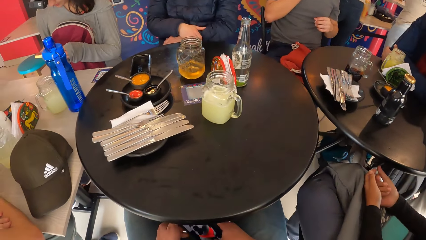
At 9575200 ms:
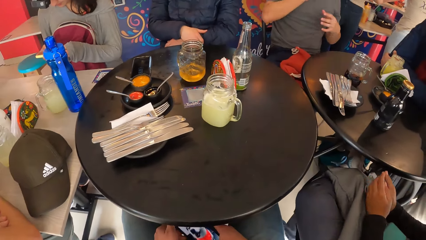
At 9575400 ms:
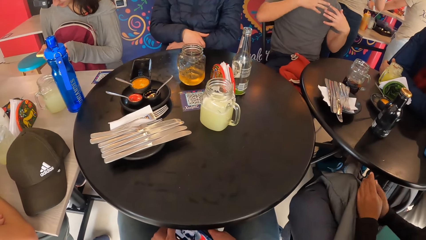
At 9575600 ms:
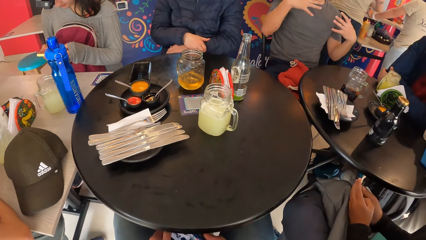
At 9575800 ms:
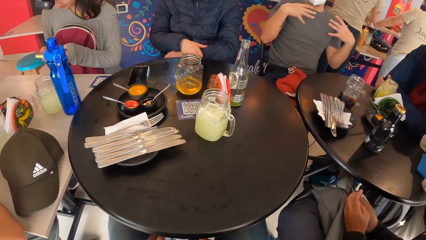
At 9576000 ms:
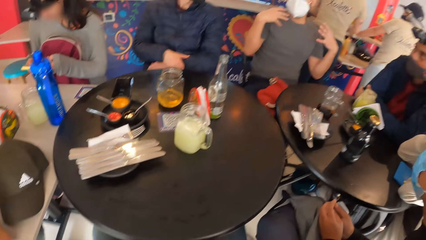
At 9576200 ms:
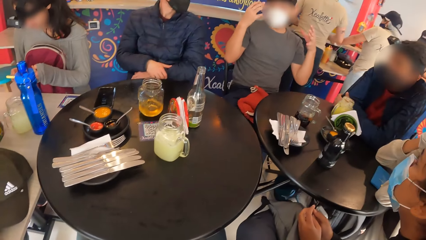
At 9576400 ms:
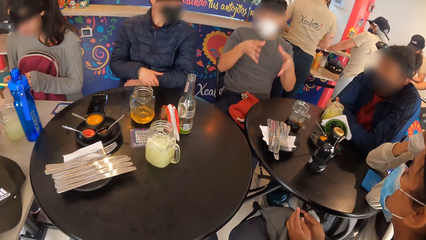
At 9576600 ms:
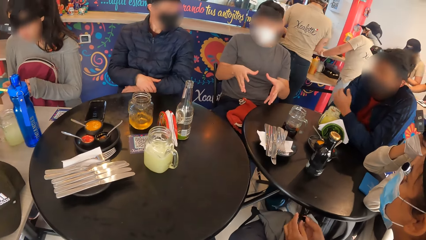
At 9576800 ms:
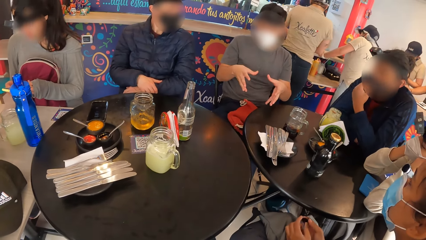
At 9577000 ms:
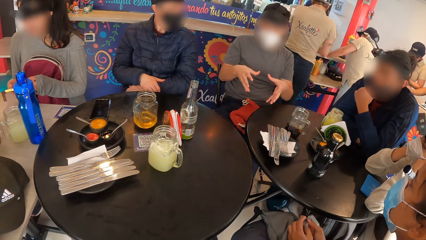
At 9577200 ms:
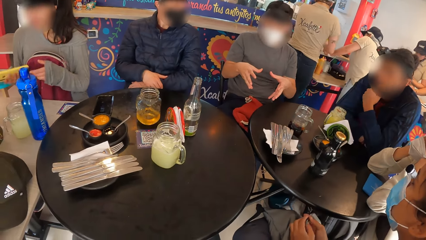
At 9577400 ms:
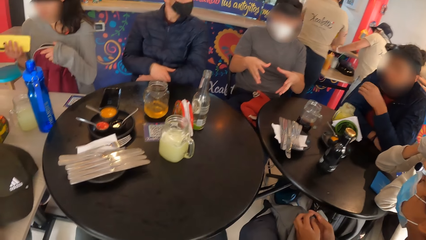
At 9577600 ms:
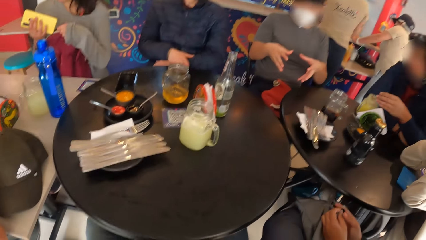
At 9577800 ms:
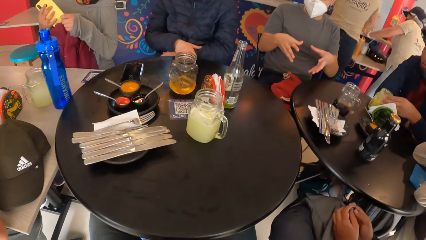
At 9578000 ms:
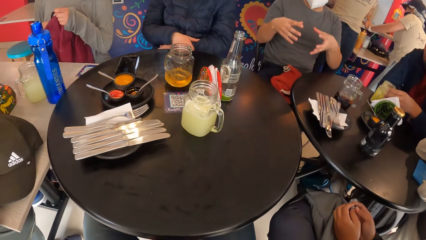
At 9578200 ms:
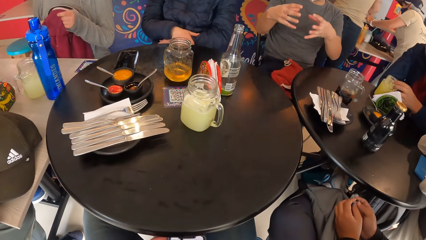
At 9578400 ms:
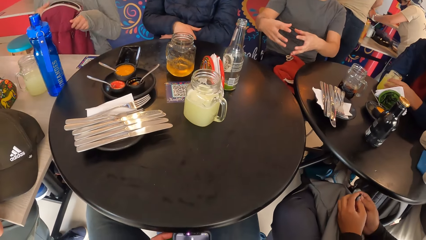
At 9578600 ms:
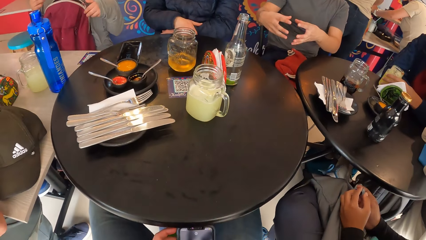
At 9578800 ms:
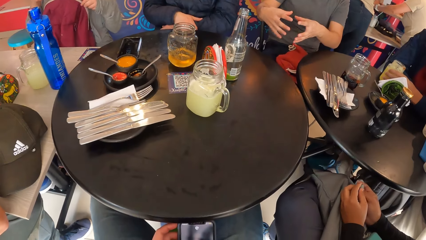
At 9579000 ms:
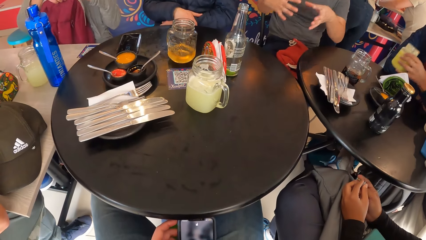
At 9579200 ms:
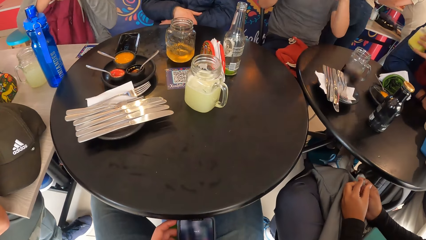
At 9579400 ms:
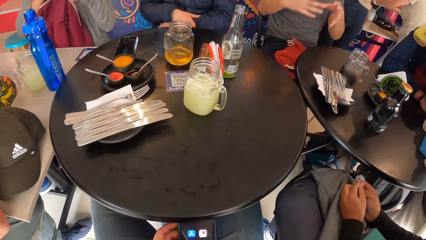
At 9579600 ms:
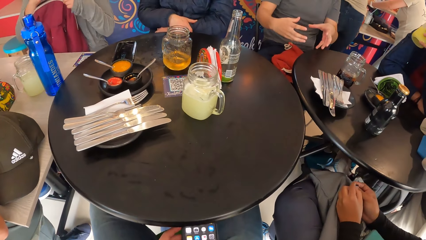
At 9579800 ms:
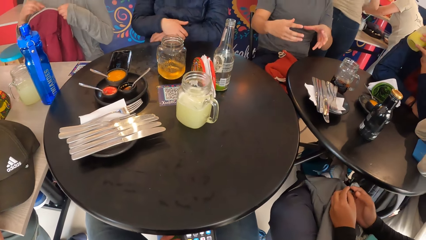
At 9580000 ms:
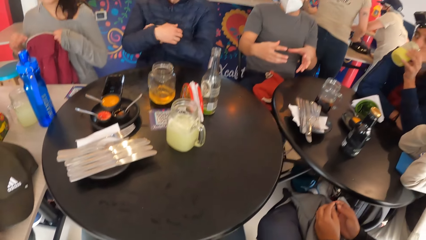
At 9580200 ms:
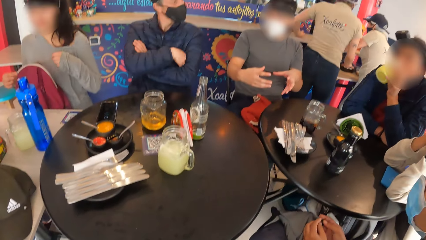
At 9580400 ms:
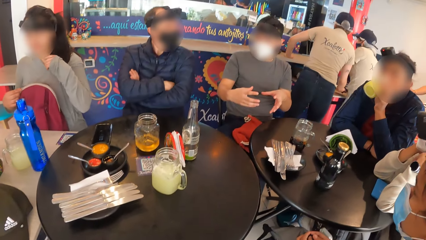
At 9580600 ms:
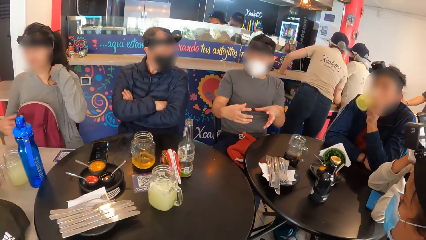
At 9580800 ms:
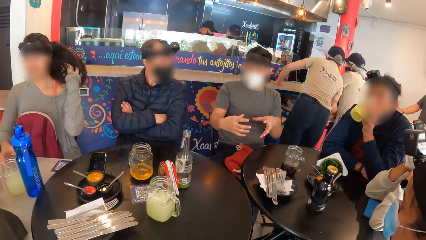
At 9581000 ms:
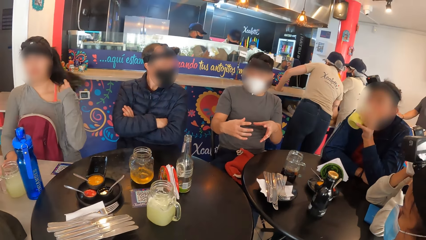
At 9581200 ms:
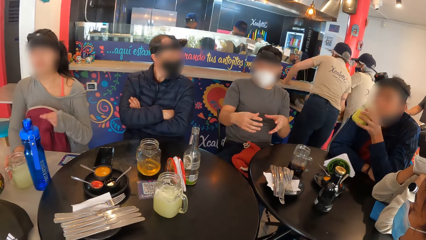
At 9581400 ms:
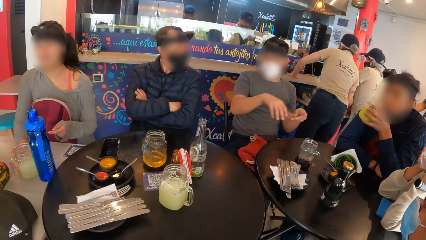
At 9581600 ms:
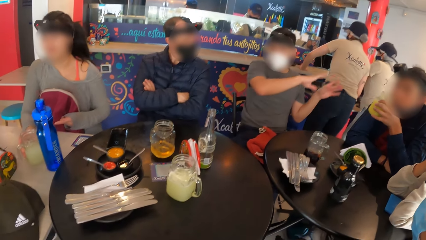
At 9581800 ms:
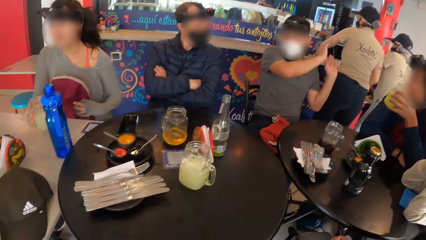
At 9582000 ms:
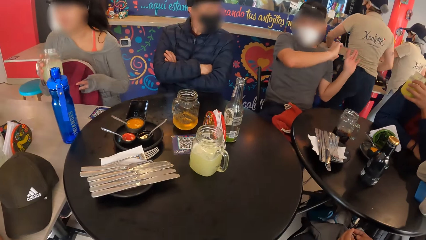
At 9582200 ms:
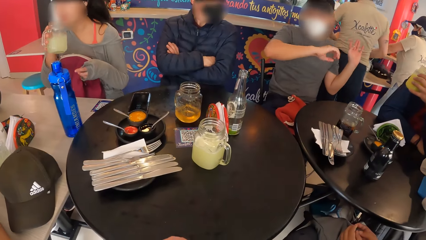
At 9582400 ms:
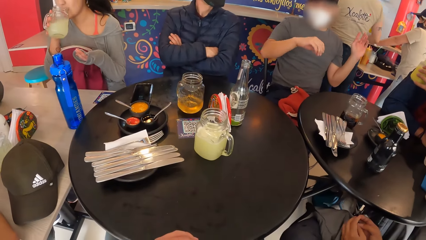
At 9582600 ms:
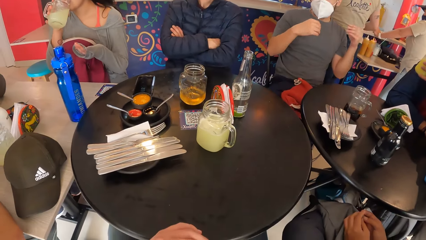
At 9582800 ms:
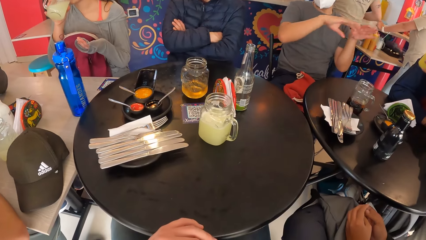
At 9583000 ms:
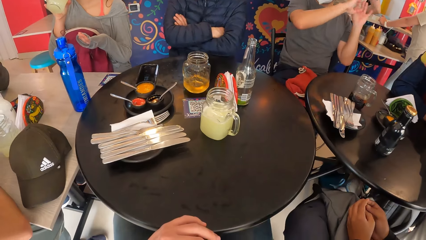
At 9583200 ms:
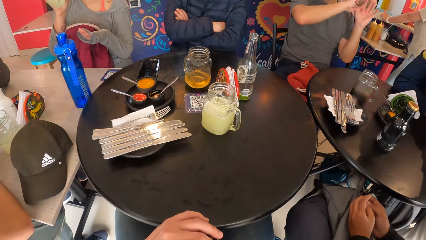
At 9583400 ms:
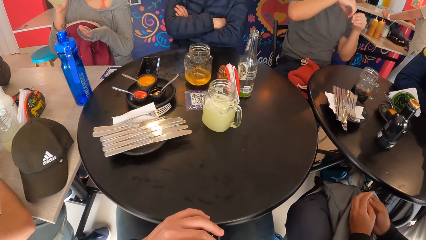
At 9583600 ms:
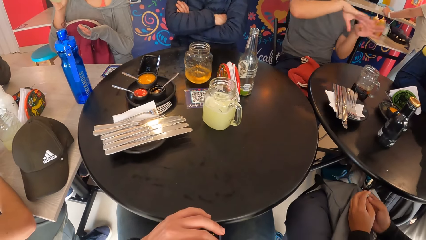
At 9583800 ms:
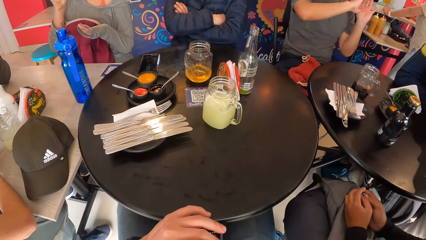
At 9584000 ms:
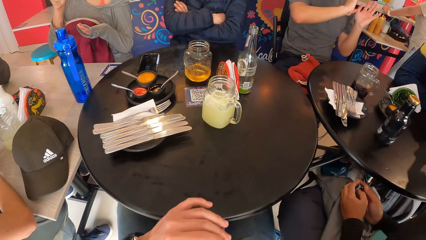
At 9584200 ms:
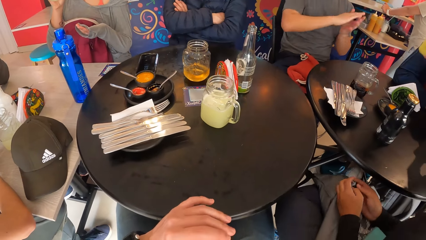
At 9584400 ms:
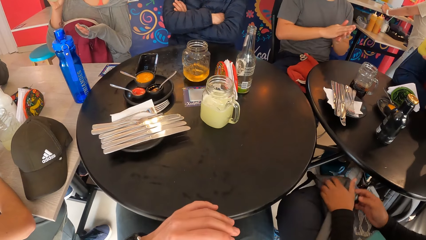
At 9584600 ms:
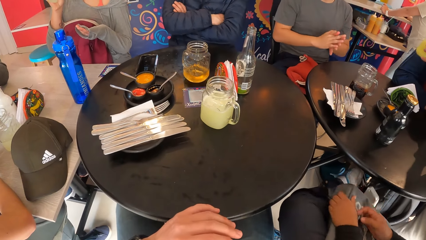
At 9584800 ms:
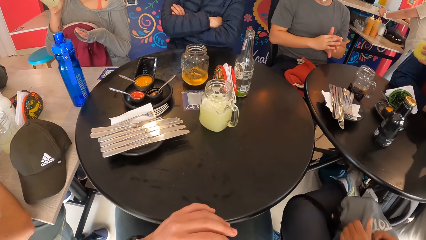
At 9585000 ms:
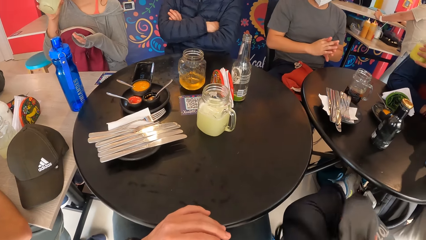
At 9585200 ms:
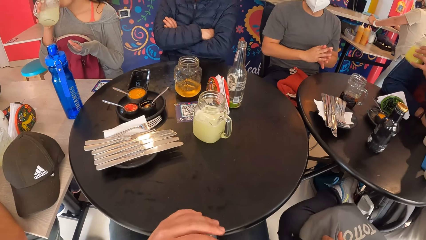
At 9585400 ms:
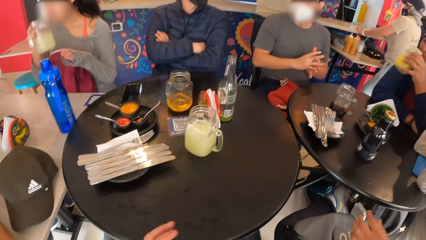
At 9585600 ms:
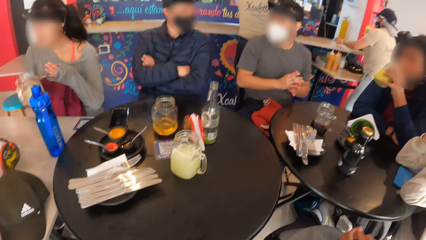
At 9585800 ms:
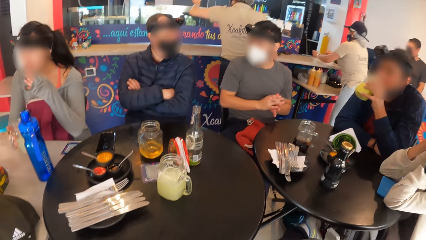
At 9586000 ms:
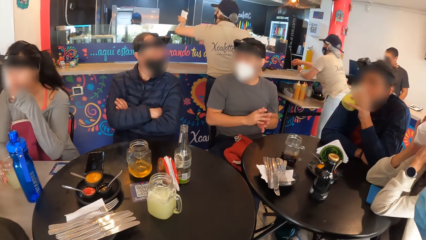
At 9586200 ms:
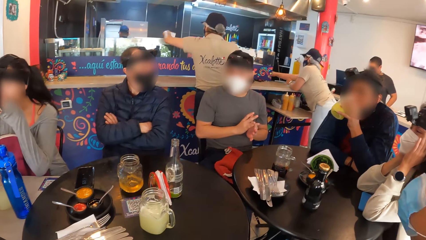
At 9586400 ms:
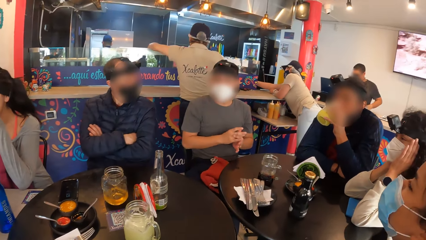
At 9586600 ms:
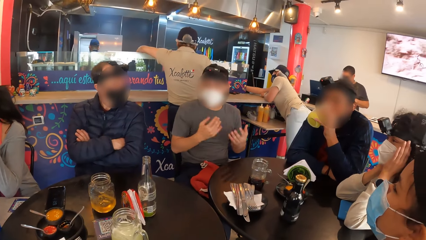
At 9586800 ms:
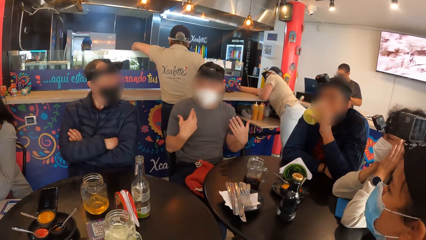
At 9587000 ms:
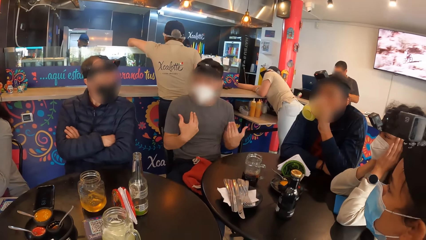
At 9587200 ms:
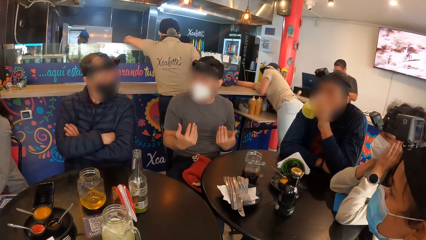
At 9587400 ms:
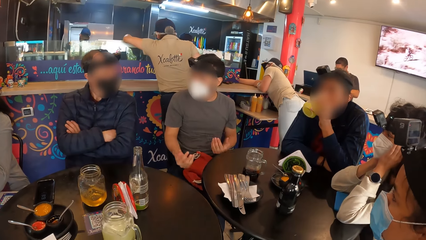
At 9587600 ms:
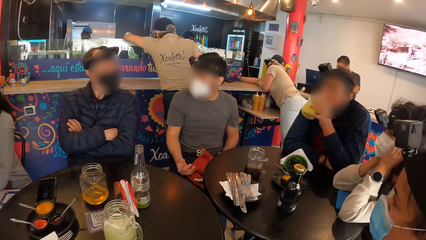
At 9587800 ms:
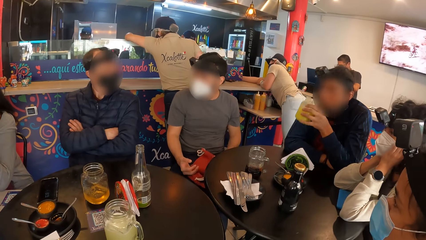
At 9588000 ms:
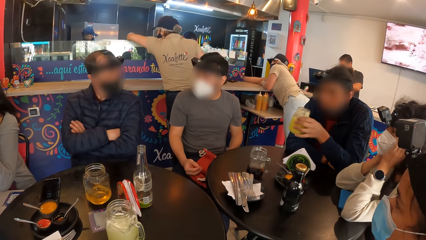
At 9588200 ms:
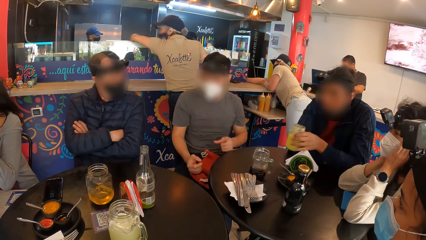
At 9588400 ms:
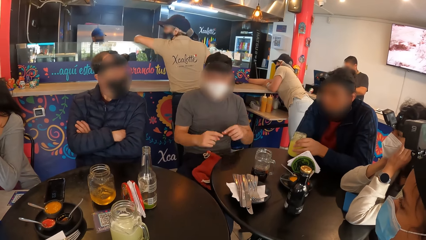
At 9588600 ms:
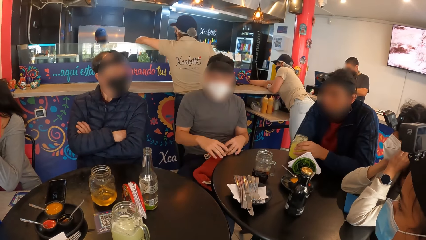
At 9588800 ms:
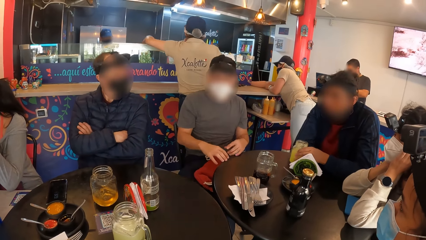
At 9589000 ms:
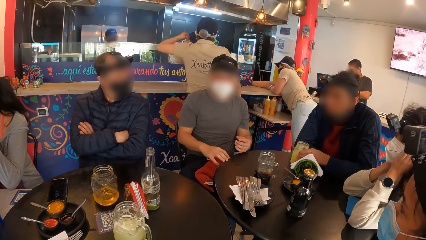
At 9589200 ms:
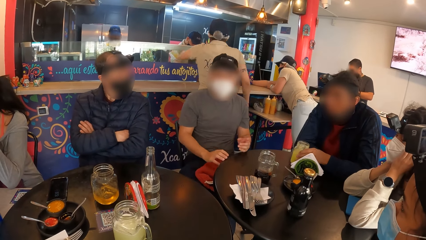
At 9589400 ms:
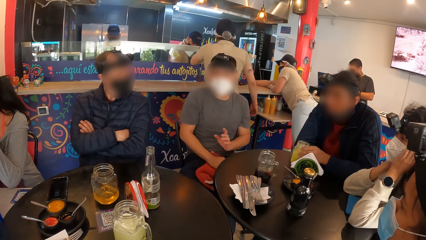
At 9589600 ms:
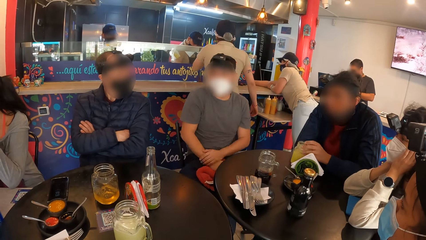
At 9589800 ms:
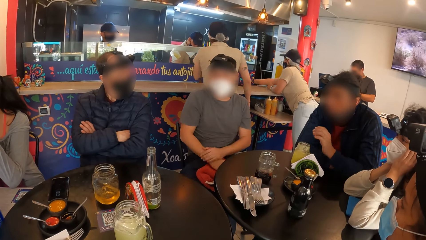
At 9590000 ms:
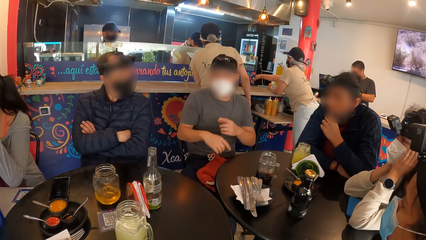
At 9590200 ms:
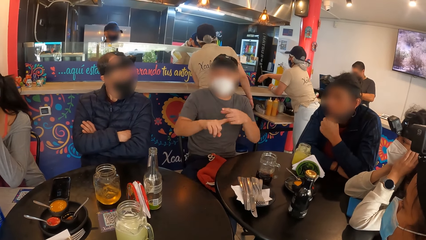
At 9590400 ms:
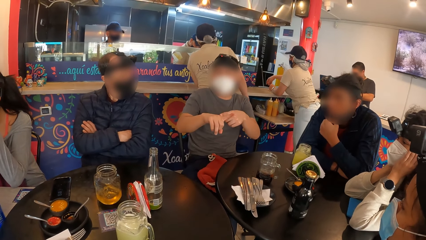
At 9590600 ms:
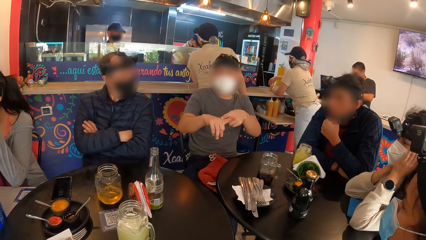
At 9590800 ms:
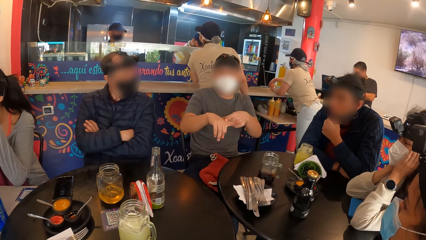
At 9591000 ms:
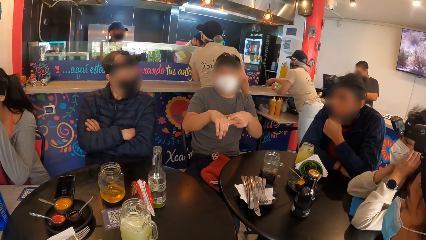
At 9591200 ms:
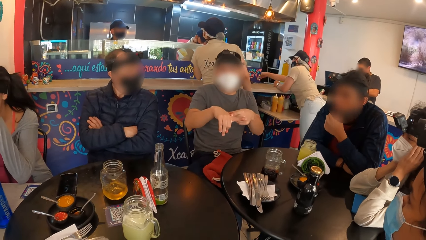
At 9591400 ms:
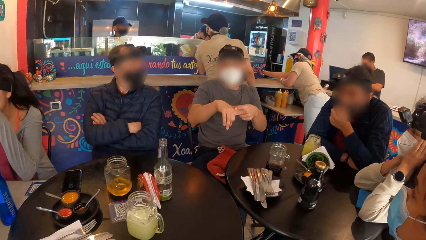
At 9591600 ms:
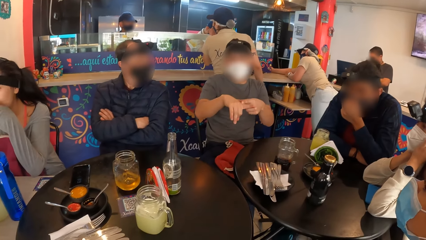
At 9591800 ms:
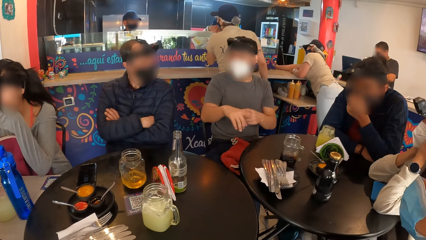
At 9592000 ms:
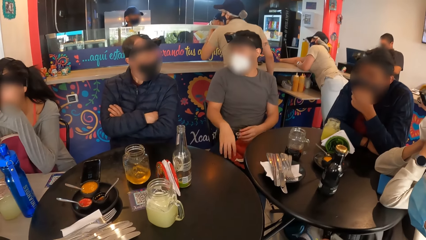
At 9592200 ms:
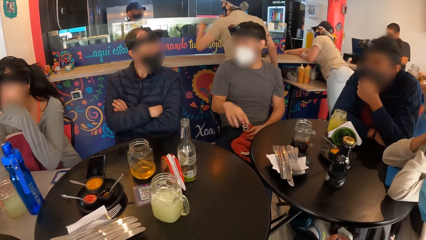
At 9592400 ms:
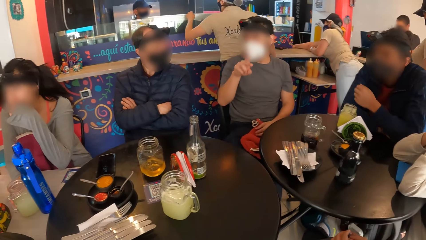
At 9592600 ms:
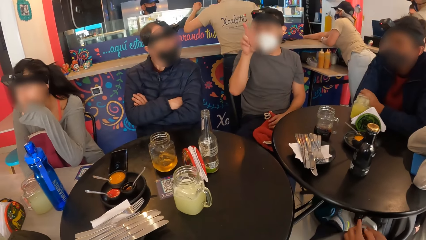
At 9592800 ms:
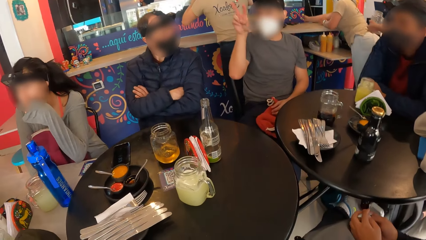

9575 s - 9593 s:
The camera wearer scrolls on the phone. The man pulls down the facemask on his face with his left hand. The woman puts the phone in the bag with her right hand. The man takes the cup of juice from the table with his left hand. The woman closes the bag with both hands. The camera wearer operates the phone with both hands. The man takes a drink from the cup in his left hand. The woman takes the cup from the table with her right hand, takes a drink from the cup in her right hand and drops the cup on the table with her right hand. The man drops the cup of juice on the table with his left hand. A person gestures. The man pulls up the facemask on his face with his left hand.
